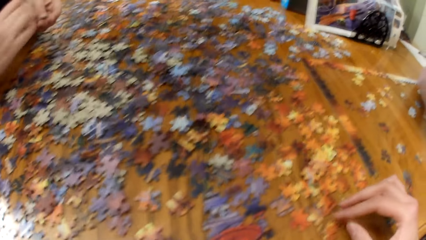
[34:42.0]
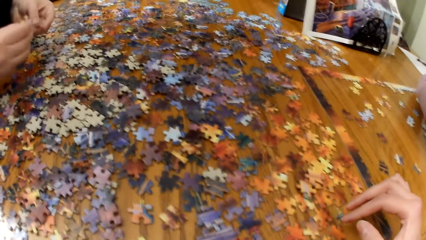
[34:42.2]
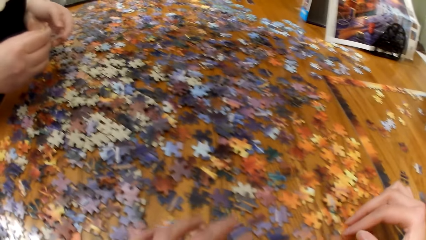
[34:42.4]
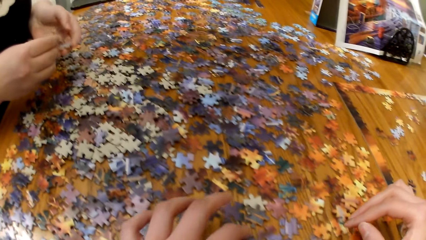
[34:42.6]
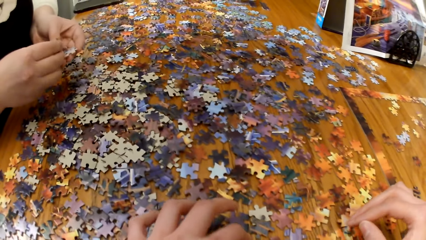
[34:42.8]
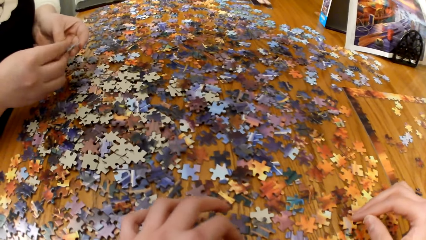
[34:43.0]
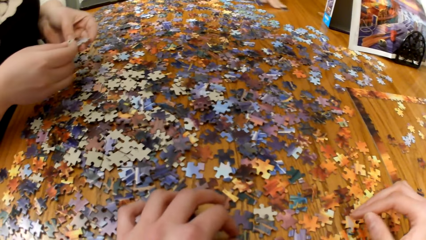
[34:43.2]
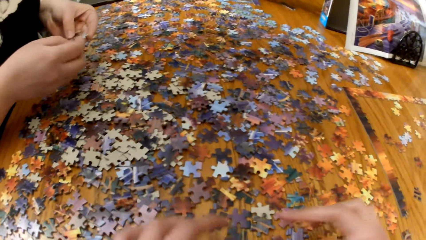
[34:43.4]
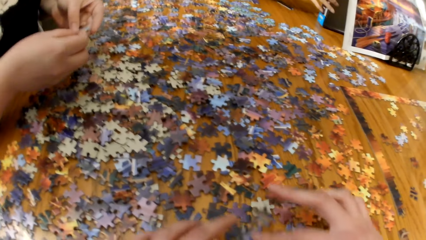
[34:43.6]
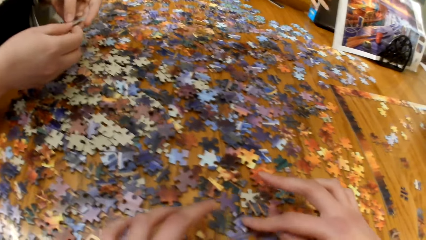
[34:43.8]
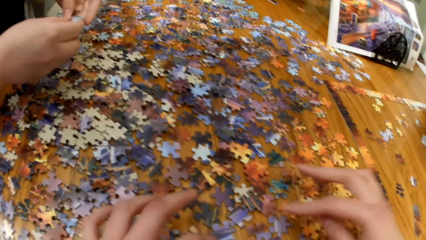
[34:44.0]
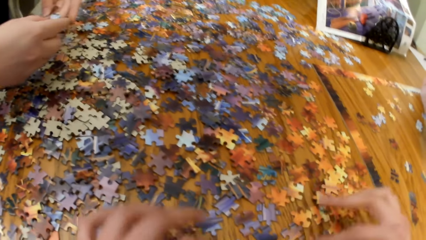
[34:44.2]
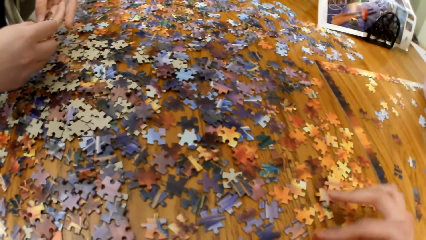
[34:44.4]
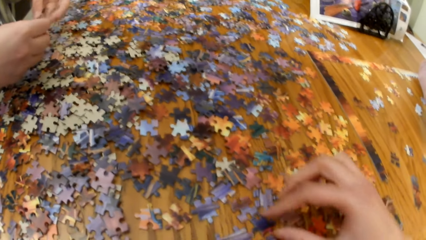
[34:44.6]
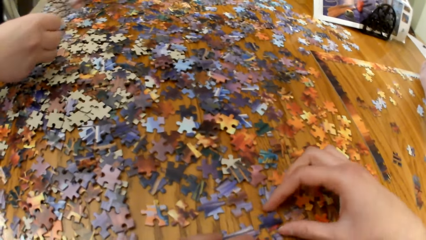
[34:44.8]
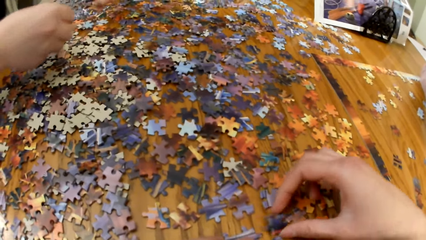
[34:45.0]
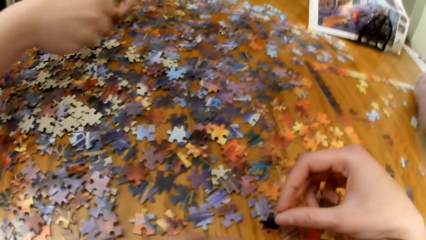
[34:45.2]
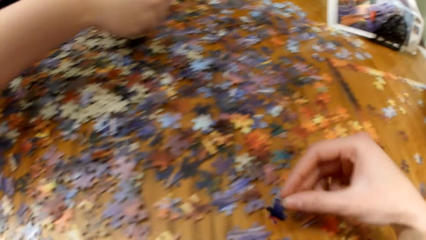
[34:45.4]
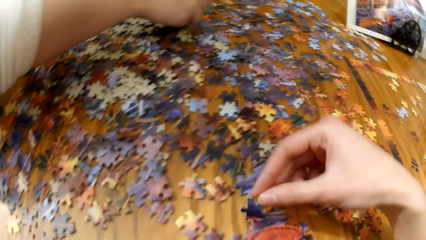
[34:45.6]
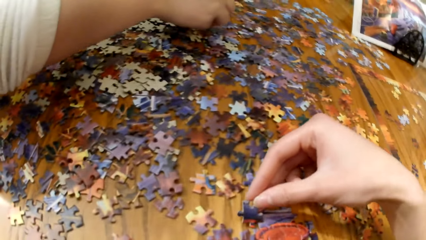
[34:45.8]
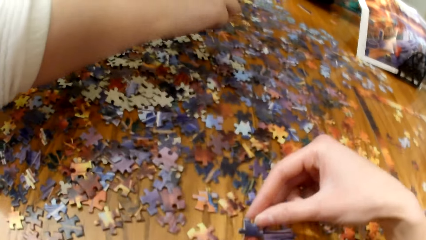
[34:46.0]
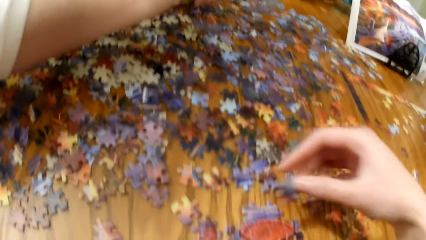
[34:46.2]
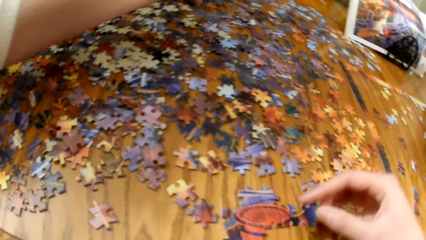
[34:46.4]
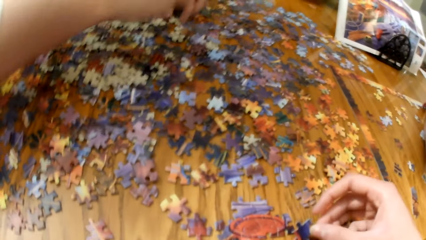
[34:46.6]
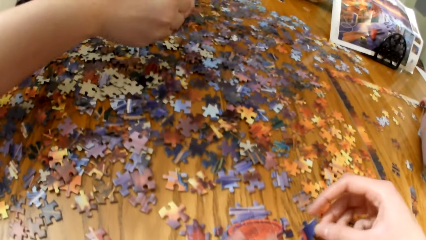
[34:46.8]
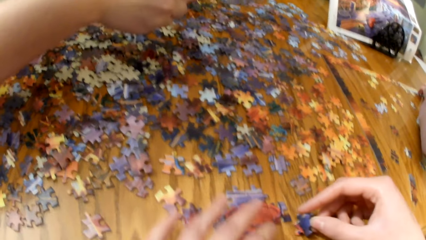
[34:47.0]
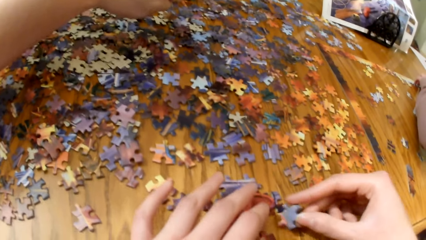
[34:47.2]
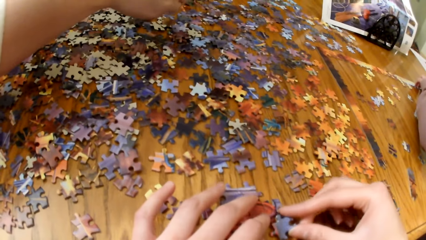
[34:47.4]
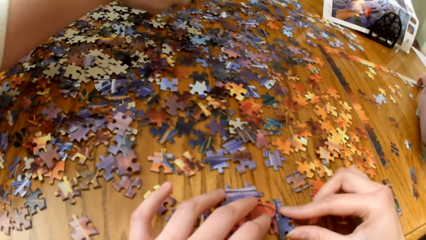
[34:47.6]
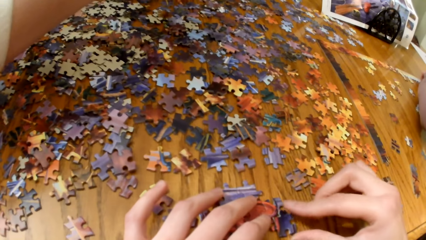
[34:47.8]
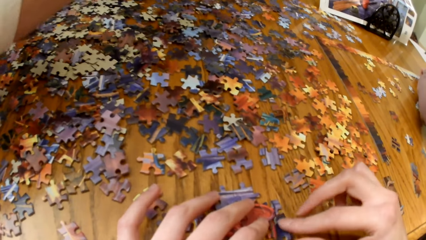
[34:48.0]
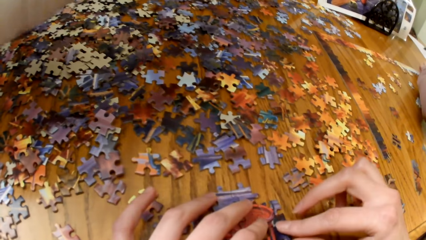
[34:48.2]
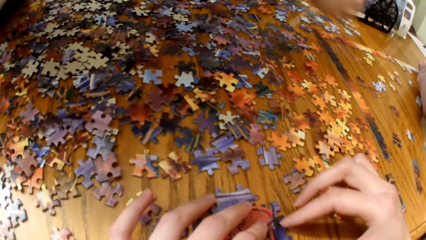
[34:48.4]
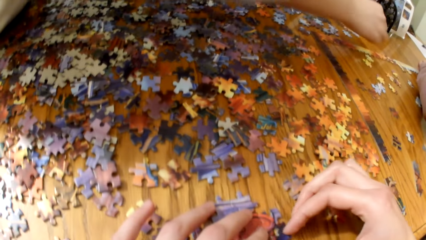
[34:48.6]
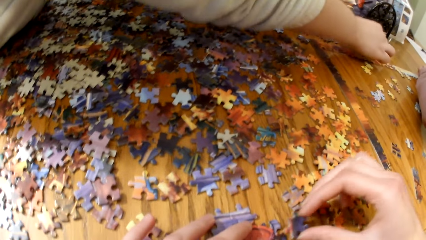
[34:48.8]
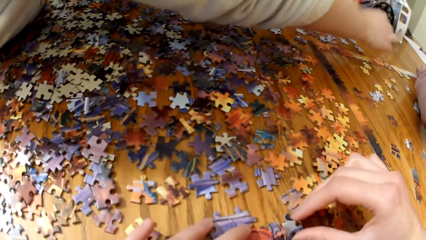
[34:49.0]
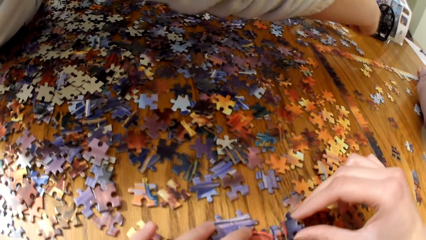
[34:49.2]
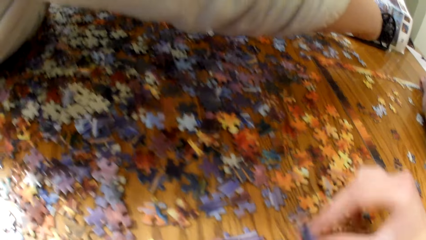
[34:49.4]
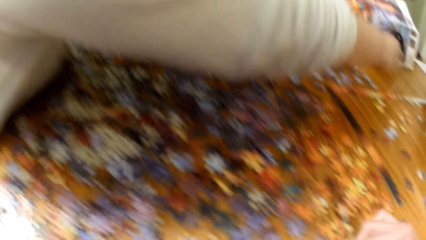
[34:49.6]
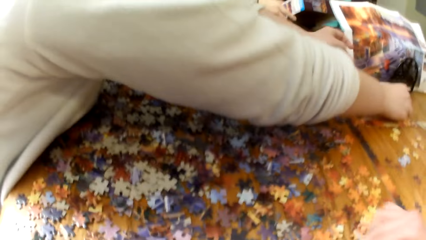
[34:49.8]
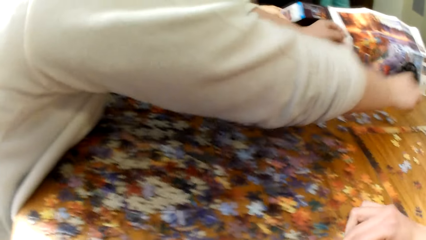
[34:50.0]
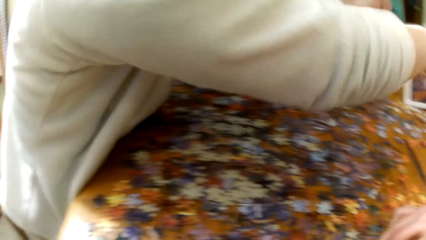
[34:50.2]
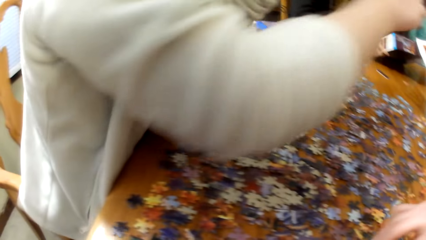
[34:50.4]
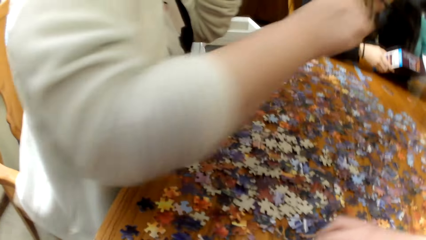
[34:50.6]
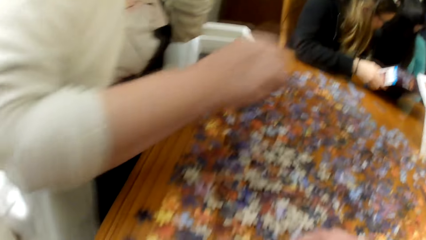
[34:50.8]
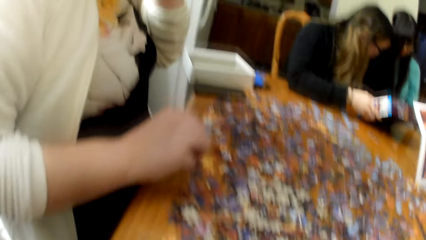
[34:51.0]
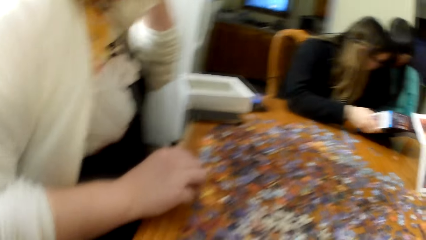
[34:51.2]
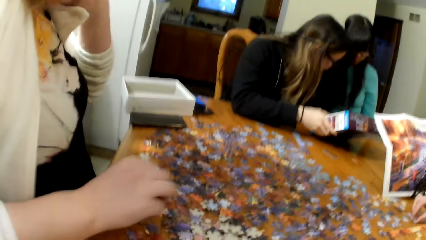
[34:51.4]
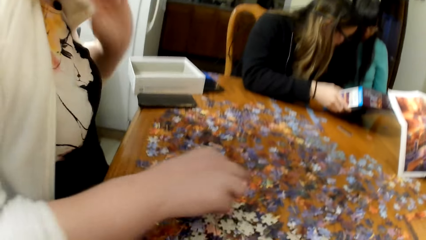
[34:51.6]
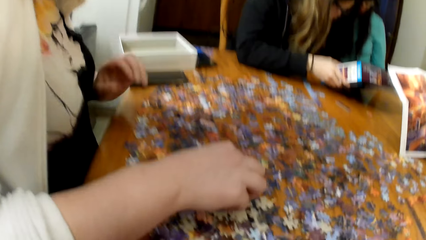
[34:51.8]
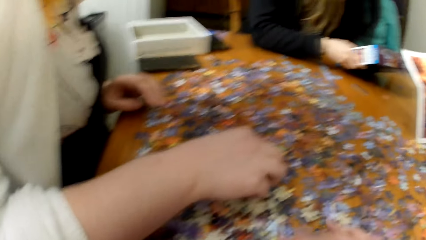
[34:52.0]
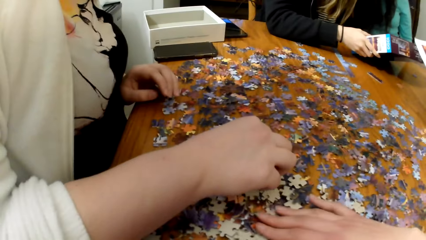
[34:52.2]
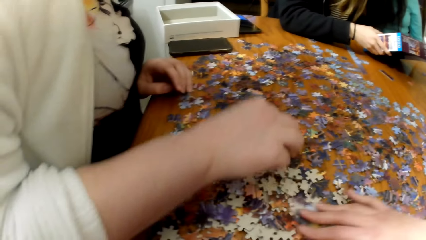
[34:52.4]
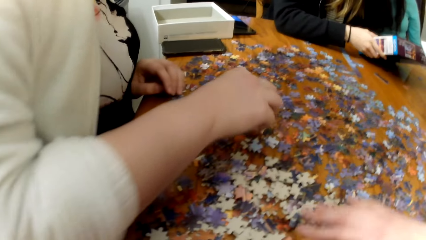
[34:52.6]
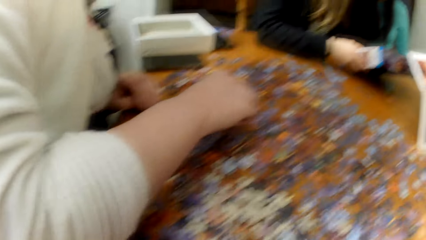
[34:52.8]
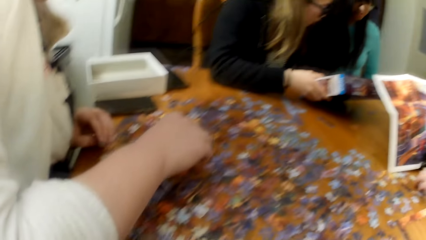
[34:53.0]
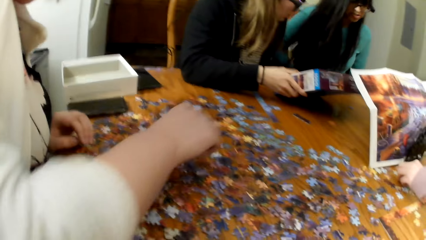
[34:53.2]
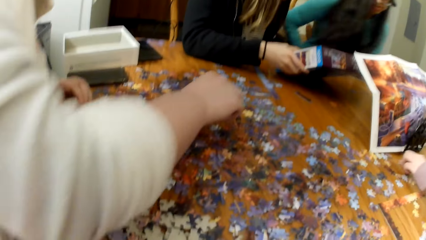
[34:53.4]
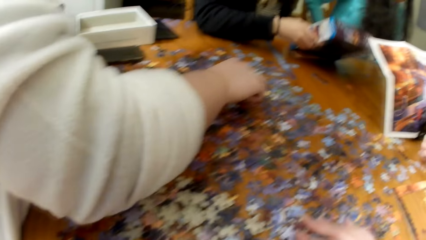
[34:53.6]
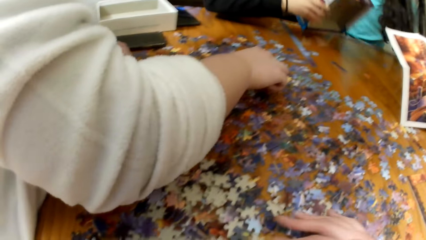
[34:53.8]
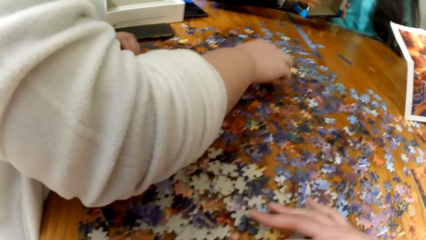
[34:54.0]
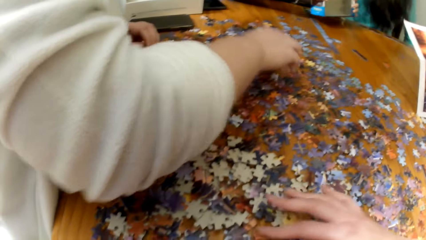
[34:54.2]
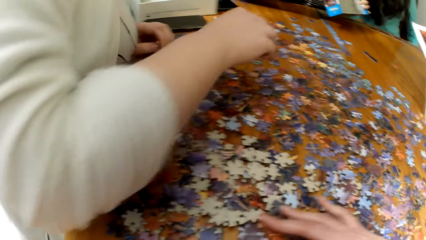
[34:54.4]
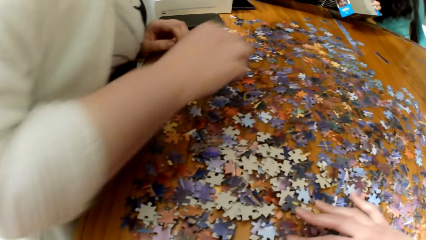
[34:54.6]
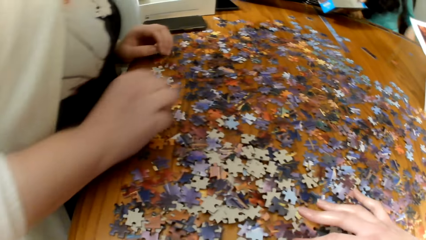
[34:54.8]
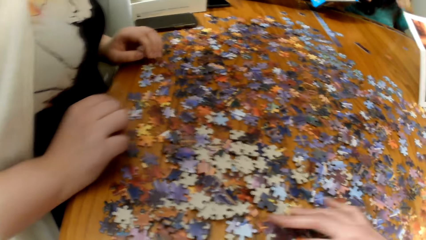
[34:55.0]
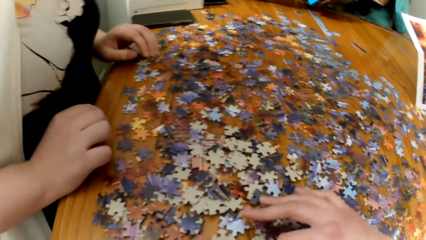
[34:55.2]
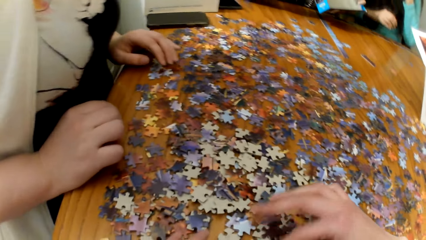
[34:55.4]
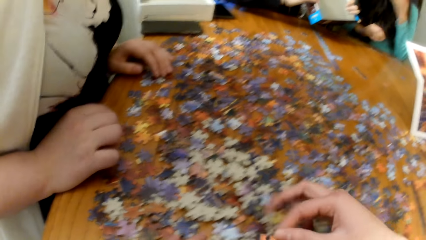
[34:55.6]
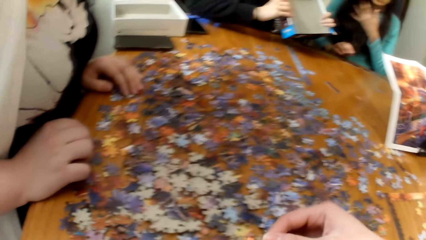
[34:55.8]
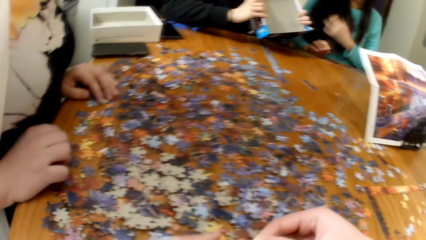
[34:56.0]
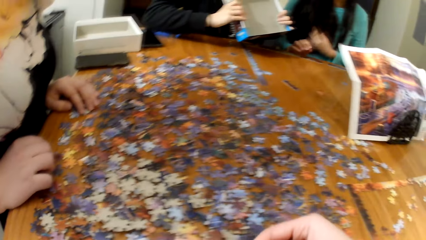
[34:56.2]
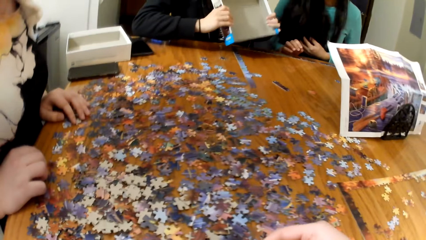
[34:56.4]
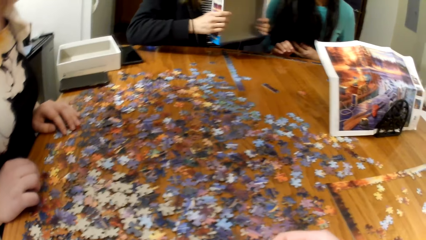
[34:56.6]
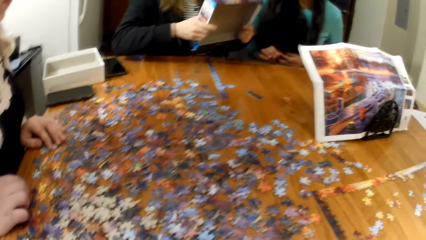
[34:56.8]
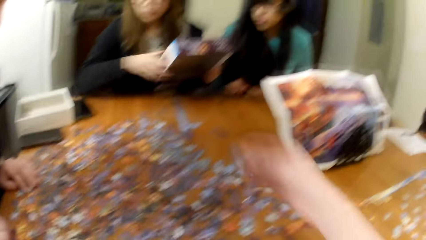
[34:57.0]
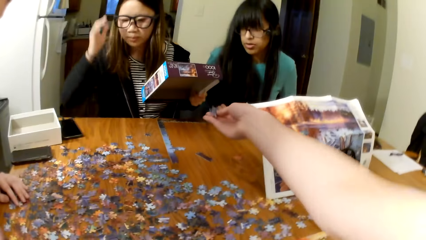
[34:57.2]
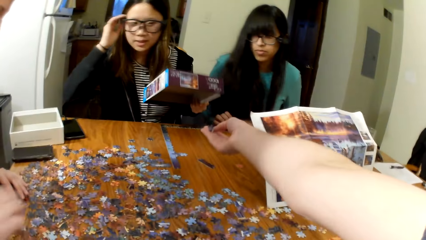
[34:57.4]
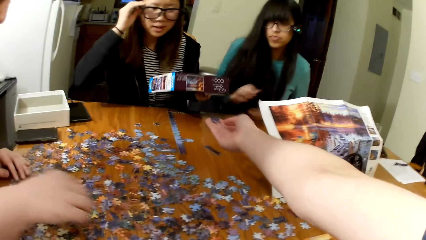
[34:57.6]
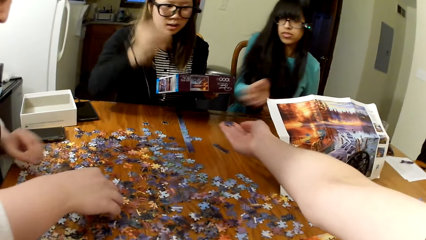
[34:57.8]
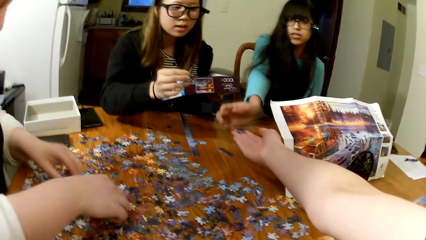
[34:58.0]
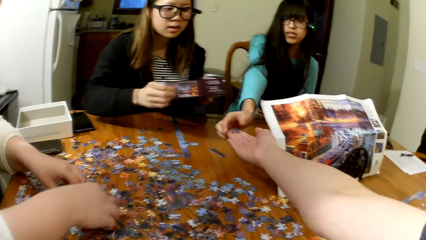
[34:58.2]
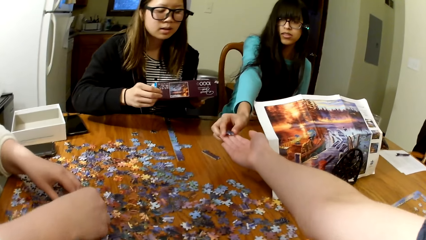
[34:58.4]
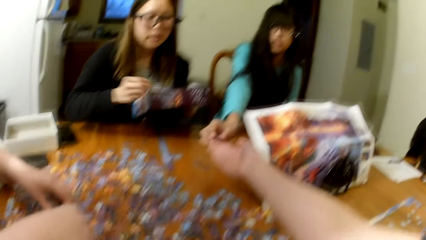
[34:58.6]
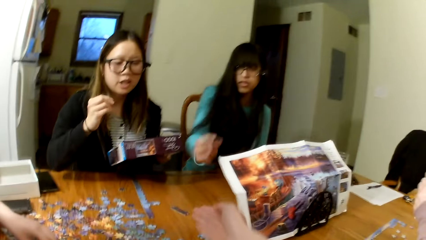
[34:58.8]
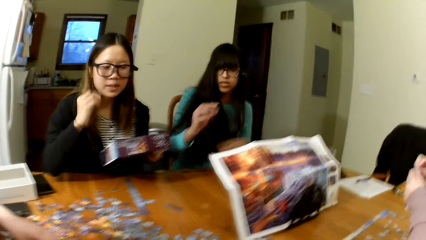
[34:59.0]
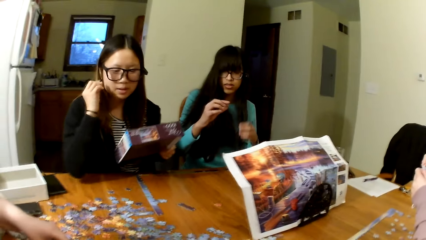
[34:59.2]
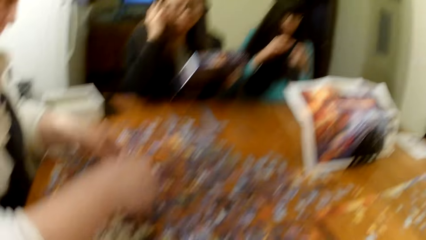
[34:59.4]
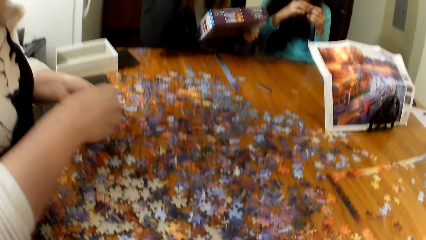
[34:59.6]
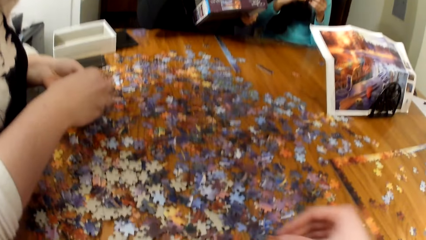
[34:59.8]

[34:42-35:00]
A lady picks a box. Another lady picks a puzzle card from the camera wearer. A woman plays a puzzle. Another woman plays the puzzle.
